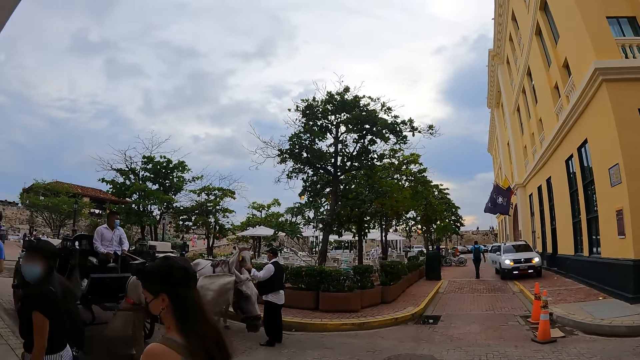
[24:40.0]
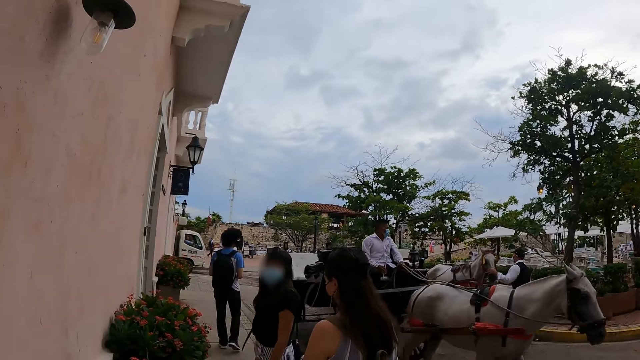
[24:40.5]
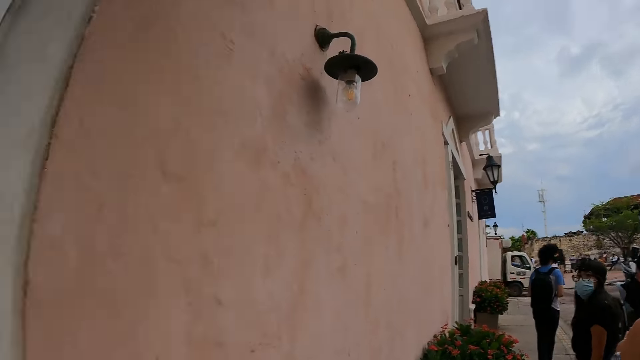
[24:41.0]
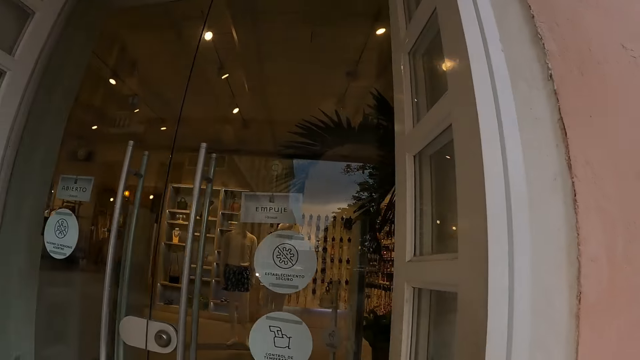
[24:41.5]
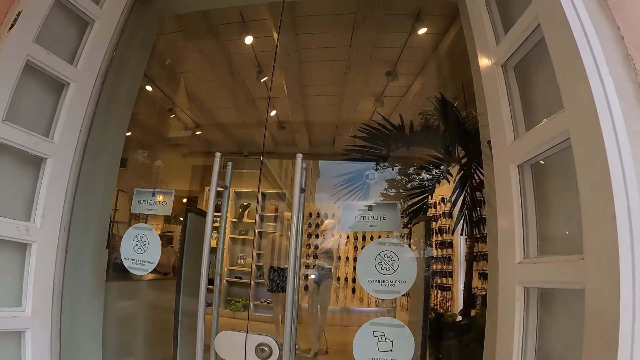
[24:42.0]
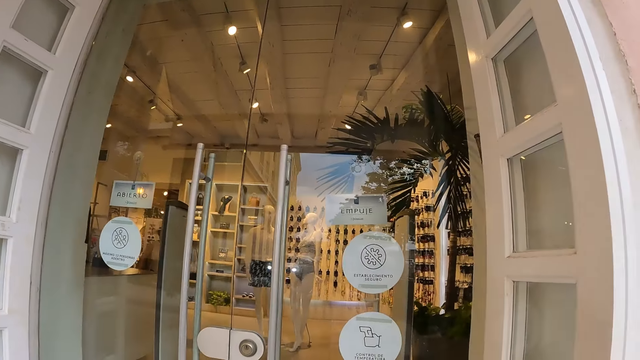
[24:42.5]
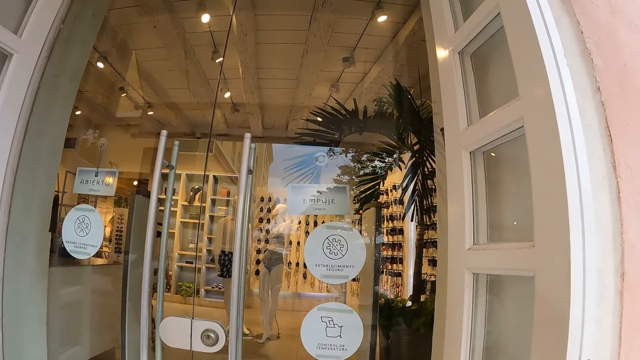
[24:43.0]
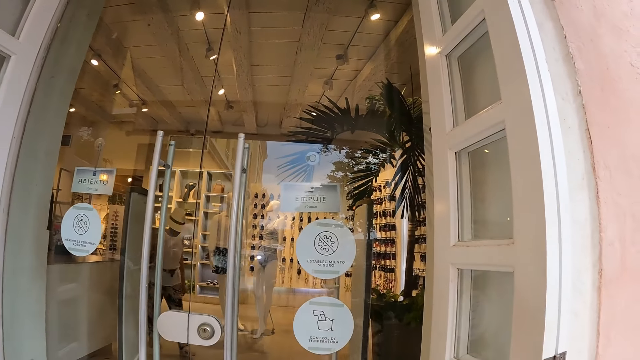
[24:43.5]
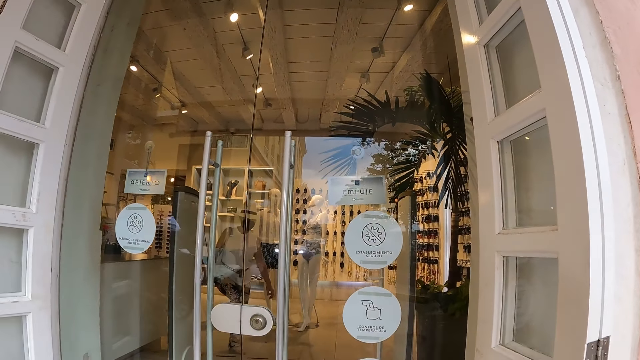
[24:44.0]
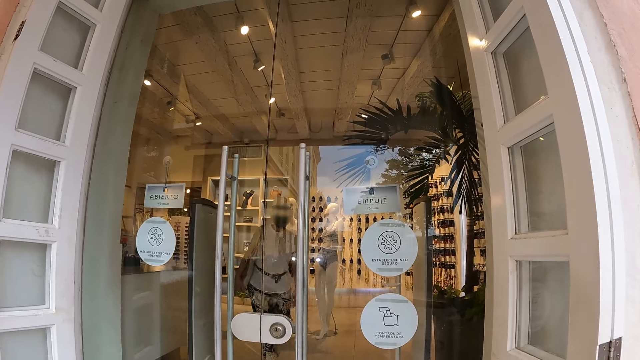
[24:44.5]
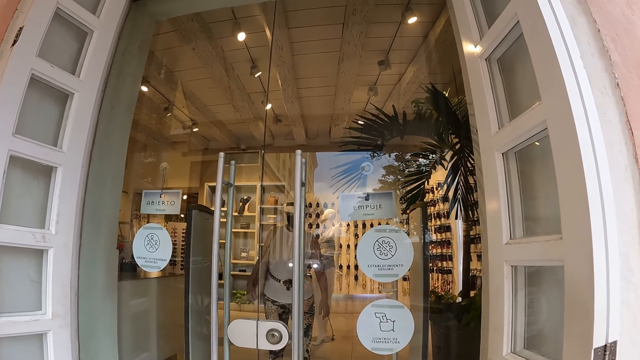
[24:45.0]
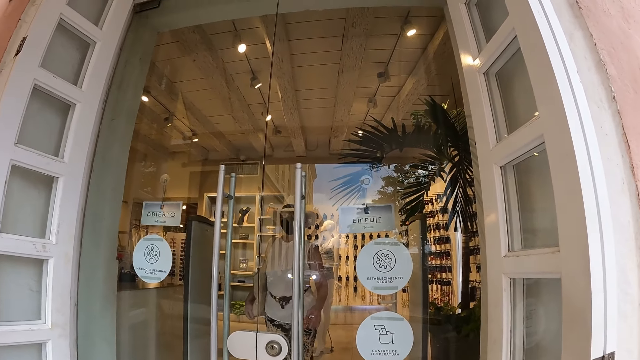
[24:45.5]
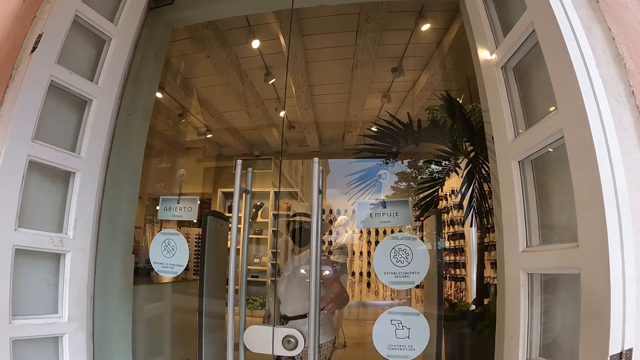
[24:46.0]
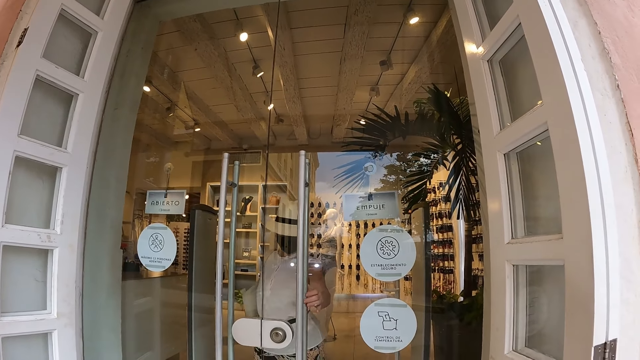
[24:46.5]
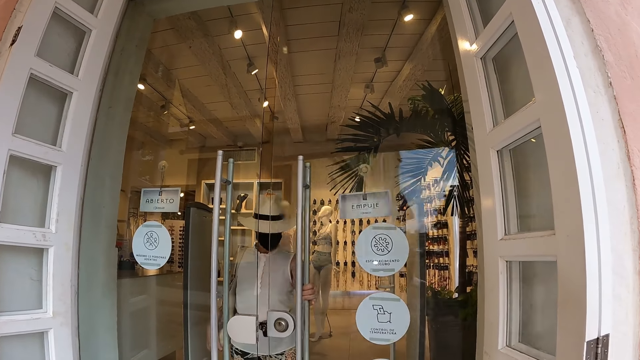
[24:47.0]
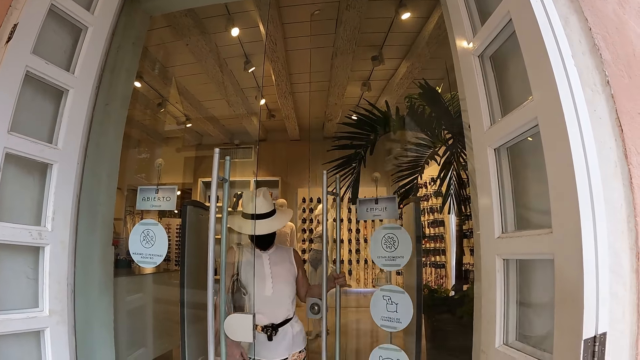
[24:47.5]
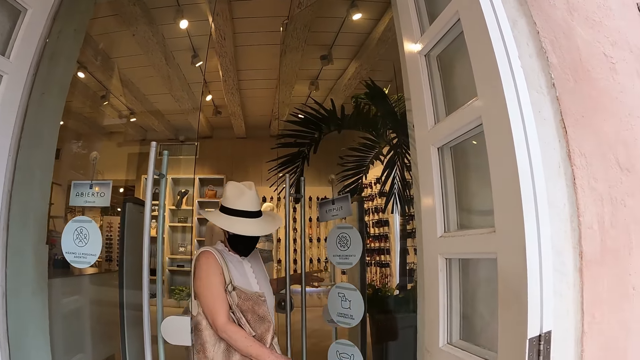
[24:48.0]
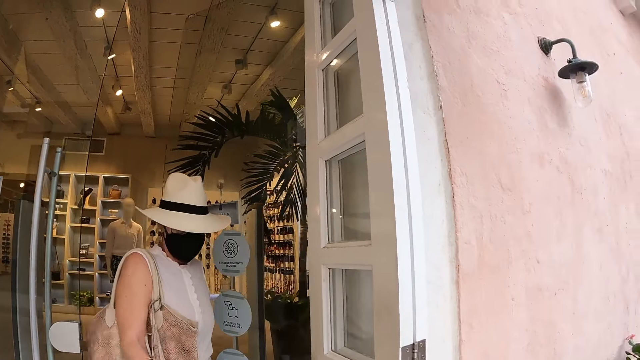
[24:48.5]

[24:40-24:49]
The camera wearer looks inside the shop.

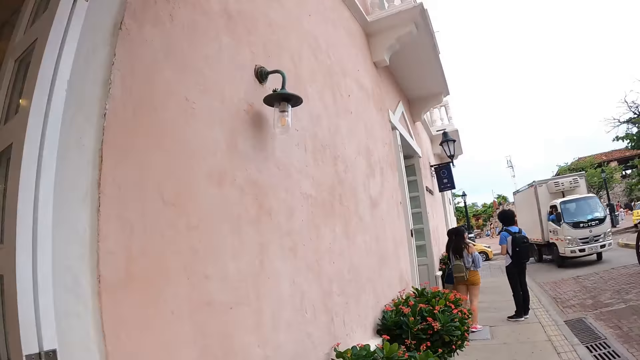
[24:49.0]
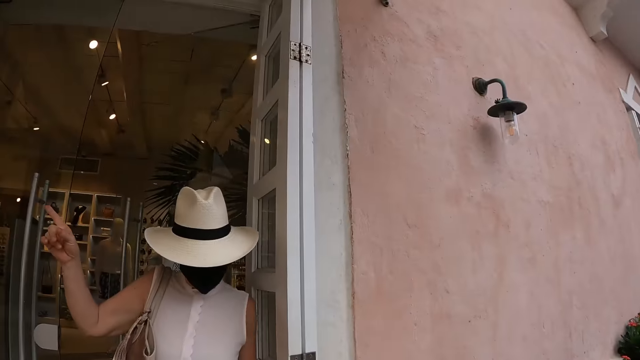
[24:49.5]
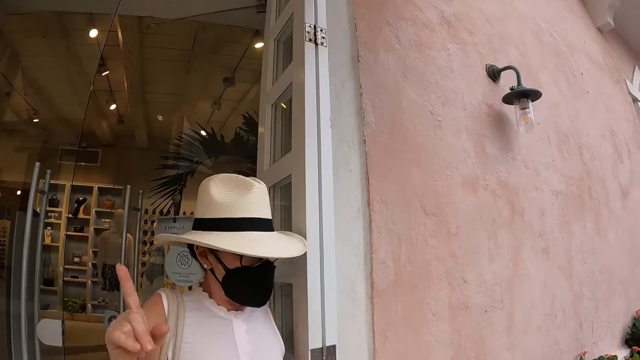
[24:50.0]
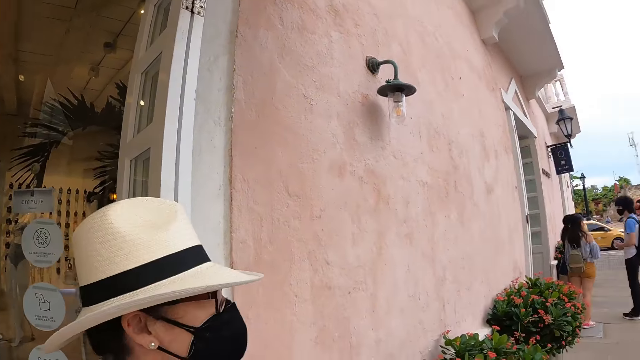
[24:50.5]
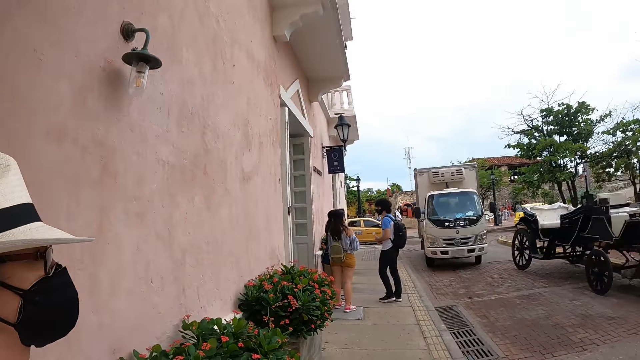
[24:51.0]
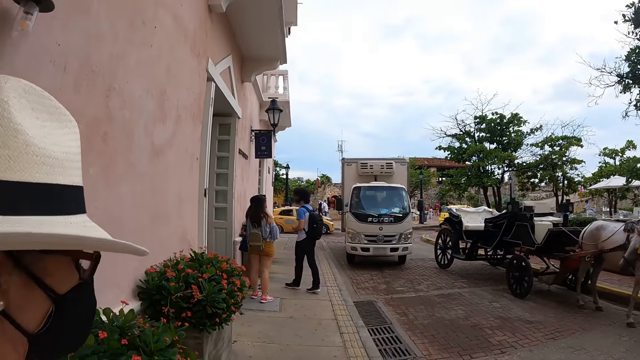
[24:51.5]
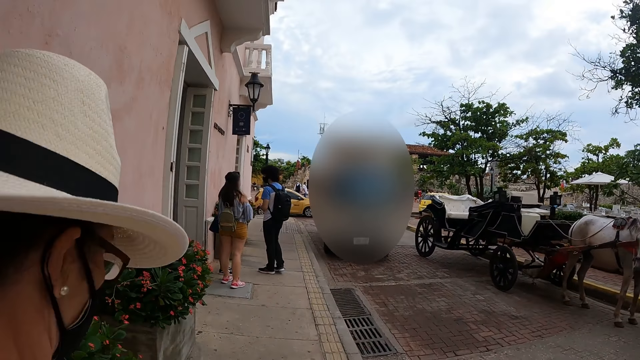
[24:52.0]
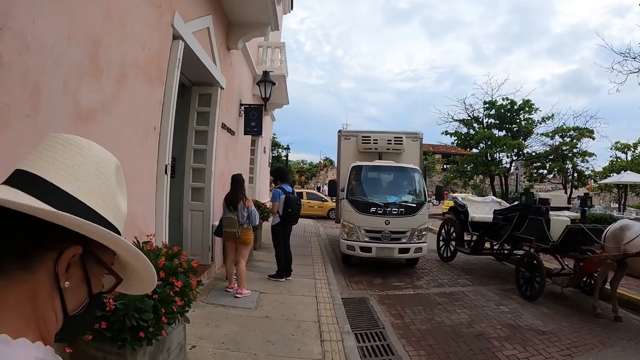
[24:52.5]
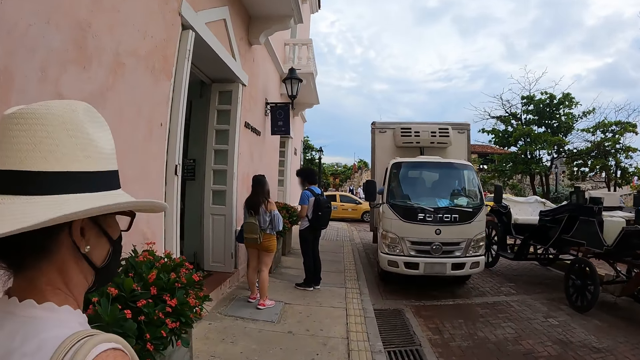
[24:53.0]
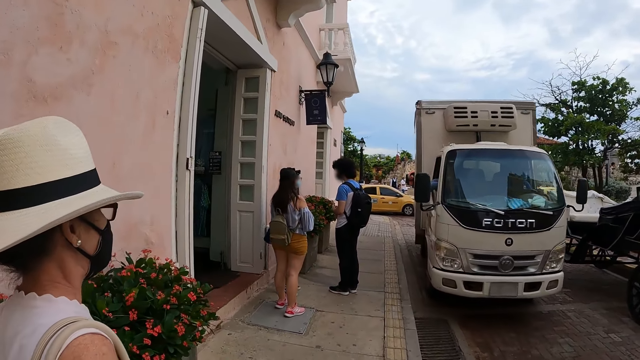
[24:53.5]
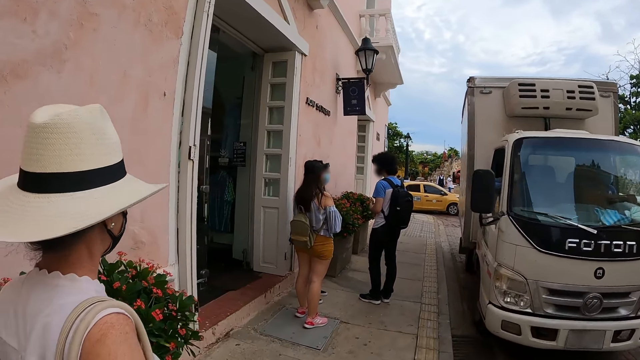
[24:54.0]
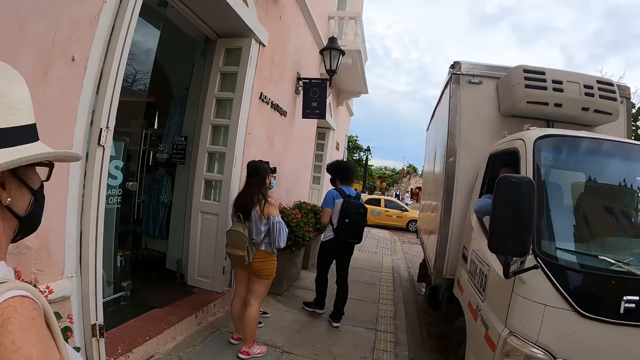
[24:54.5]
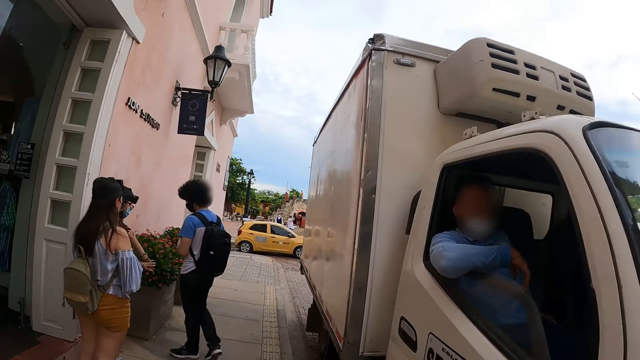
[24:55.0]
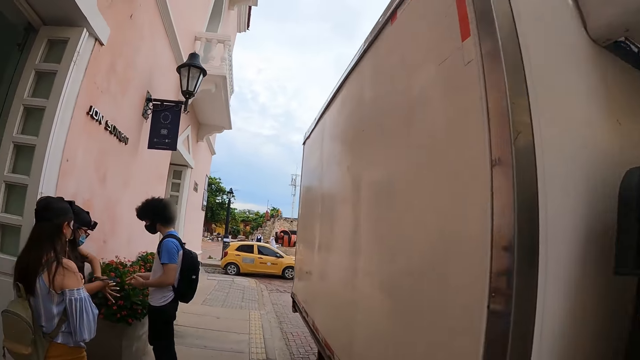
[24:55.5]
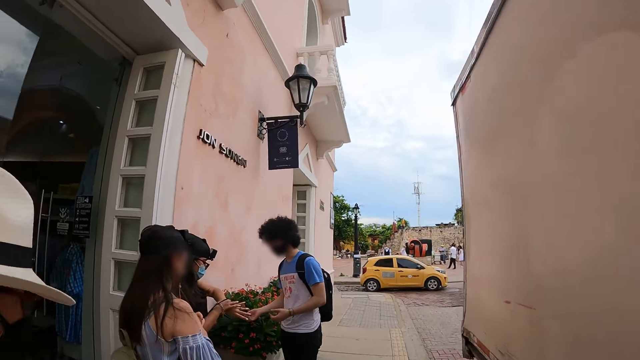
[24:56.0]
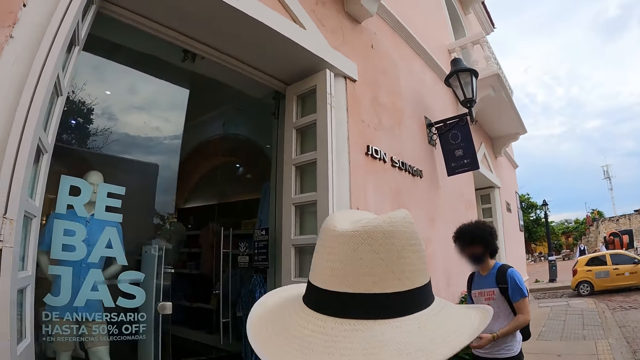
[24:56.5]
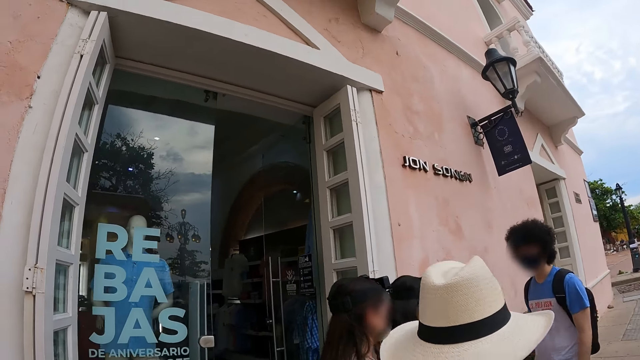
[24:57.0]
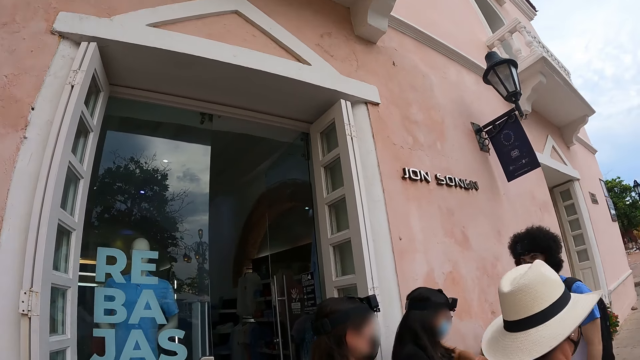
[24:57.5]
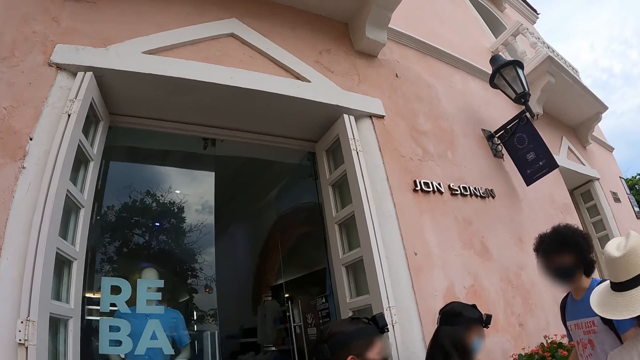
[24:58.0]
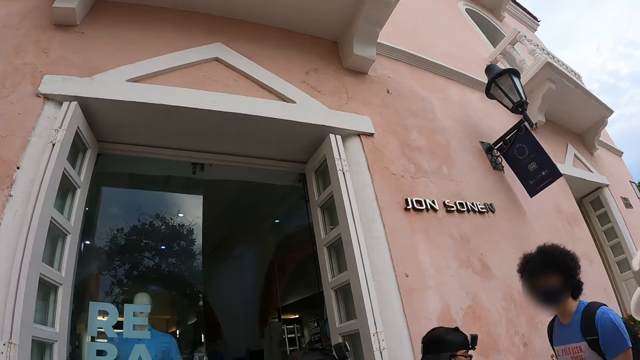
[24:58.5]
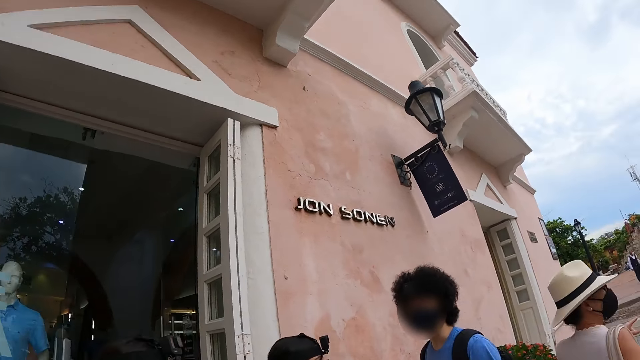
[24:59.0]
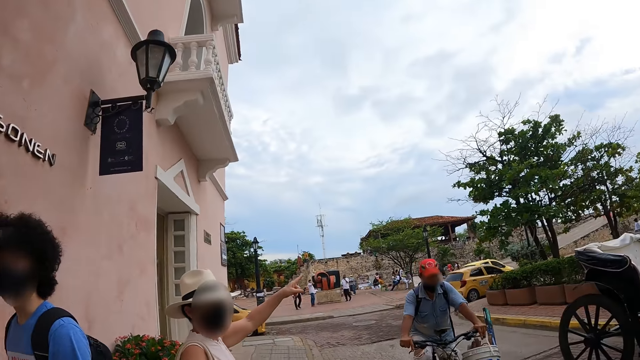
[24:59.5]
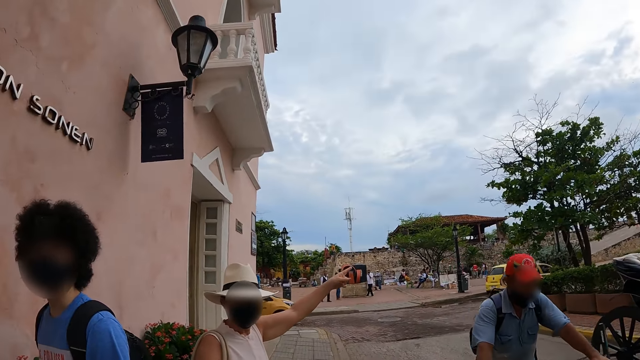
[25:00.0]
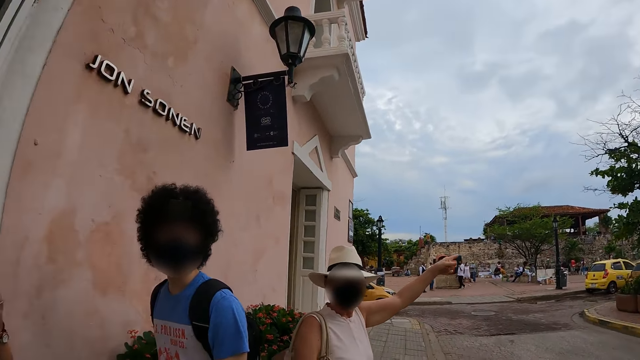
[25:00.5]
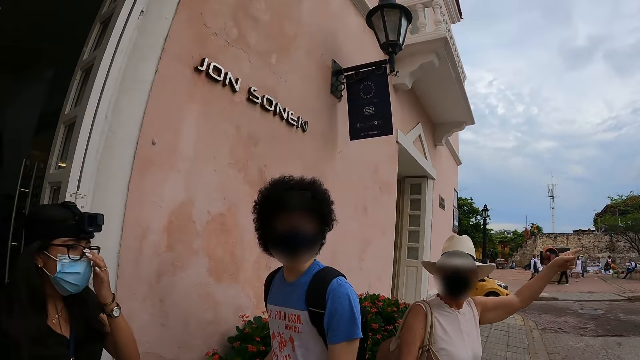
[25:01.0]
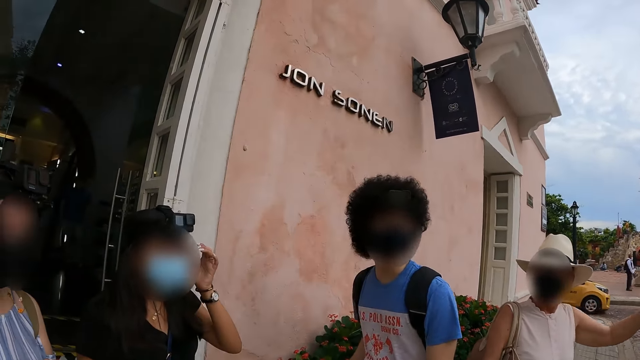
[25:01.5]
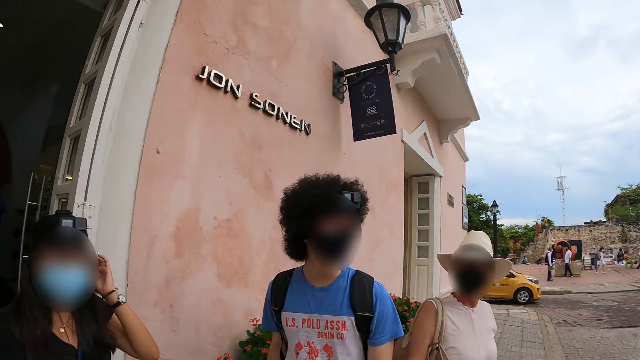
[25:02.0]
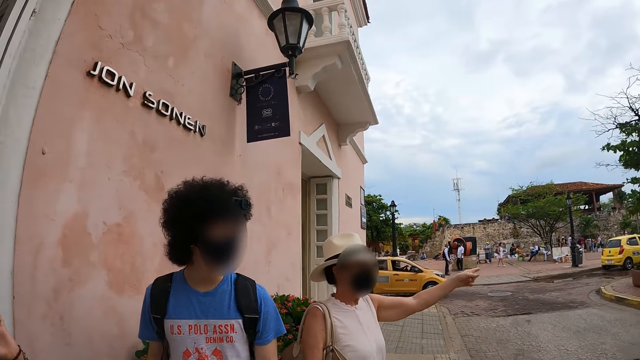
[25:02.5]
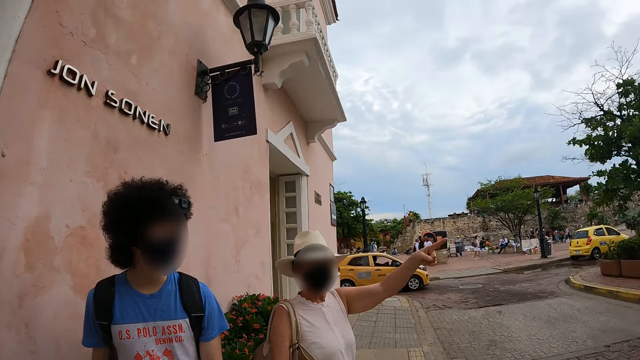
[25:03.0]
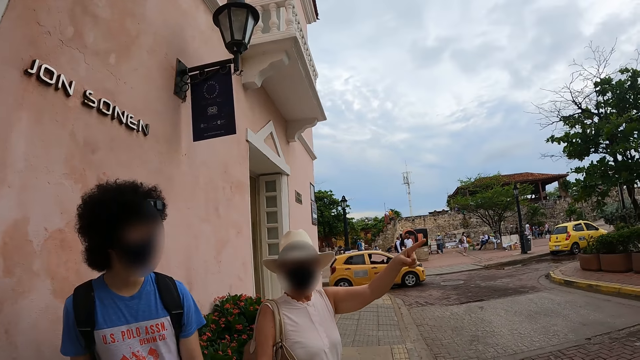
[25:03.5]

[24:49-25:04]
The camera wearer looks at a woman. They walk along the road. The woman converses with the camera wearer. The camera wearer looks around.
